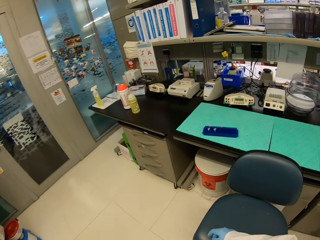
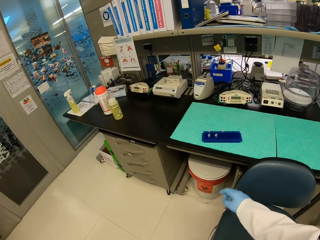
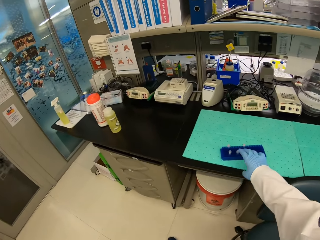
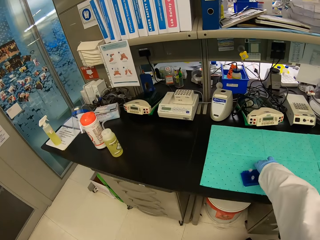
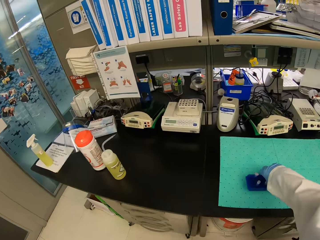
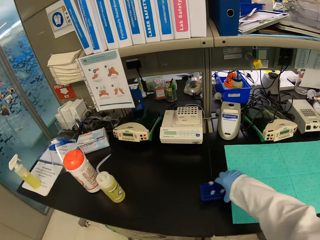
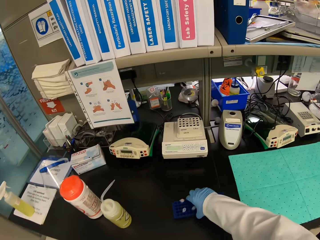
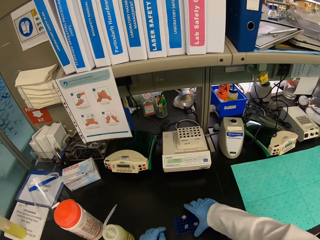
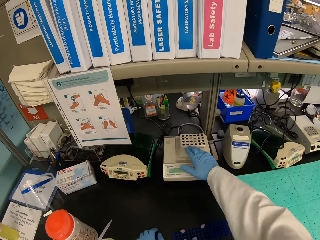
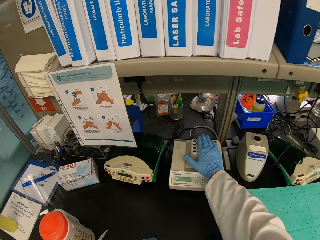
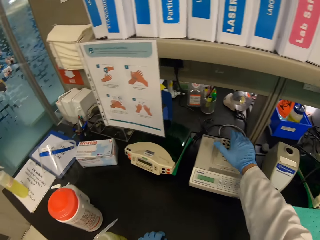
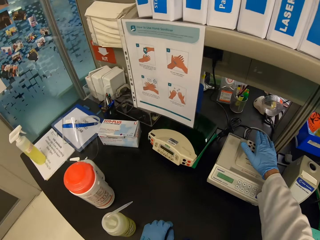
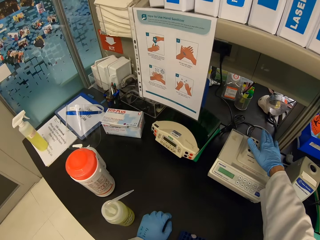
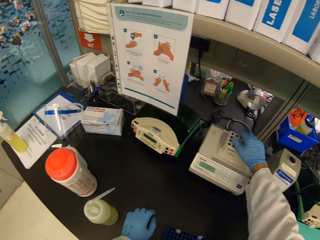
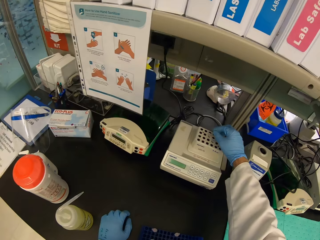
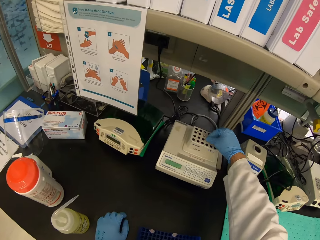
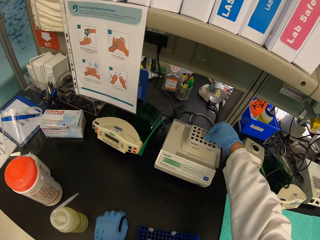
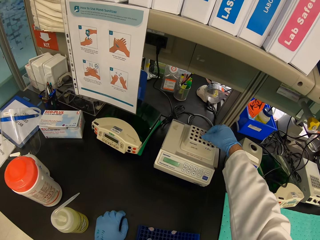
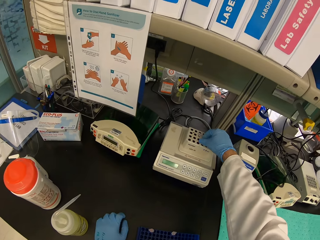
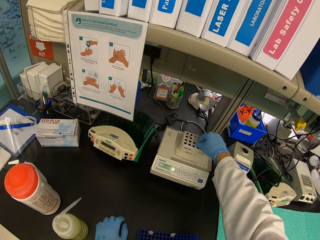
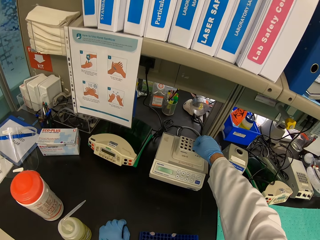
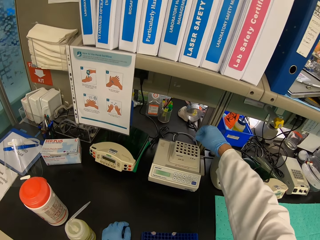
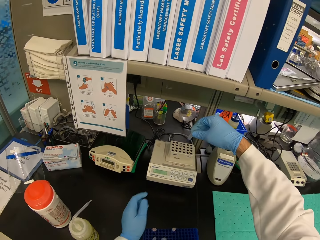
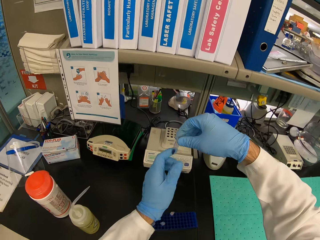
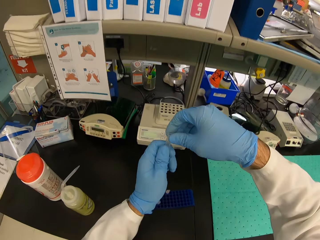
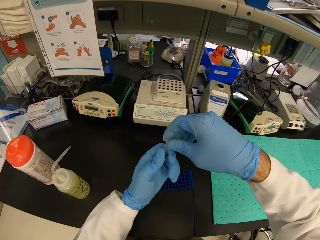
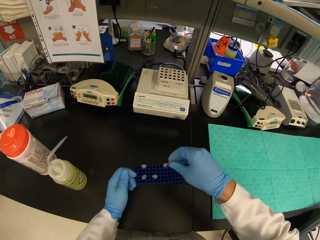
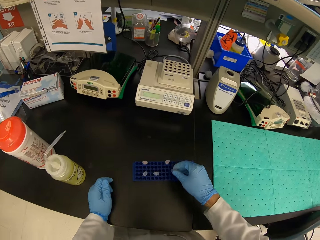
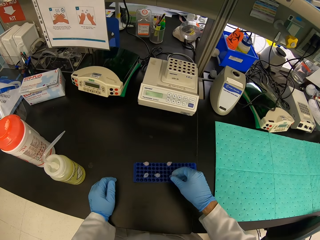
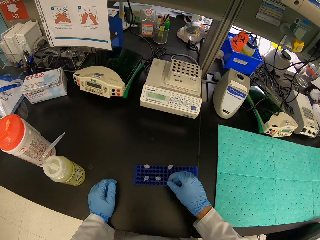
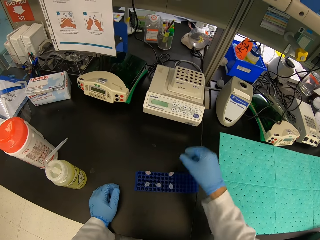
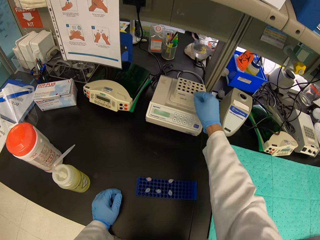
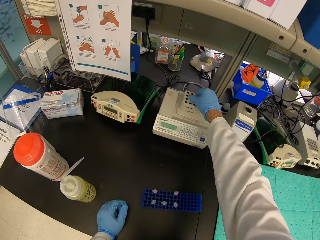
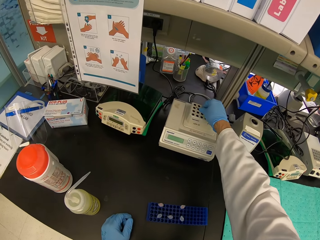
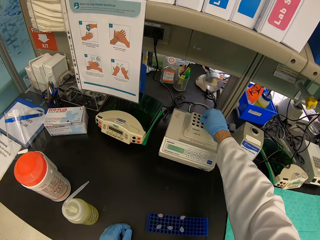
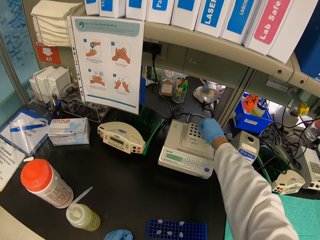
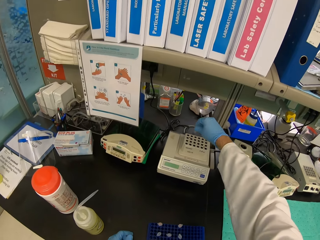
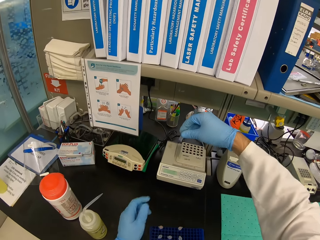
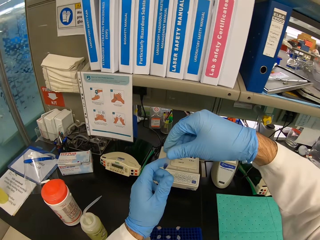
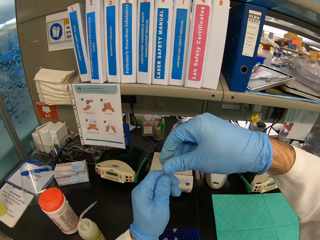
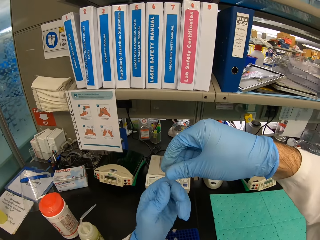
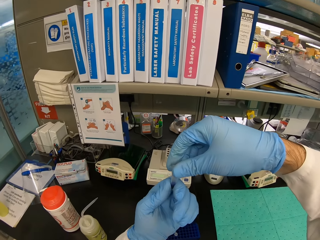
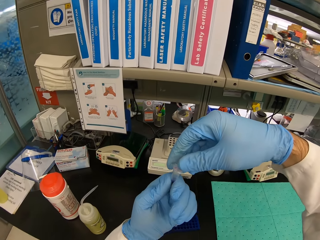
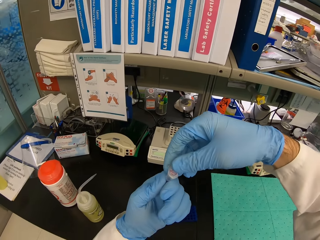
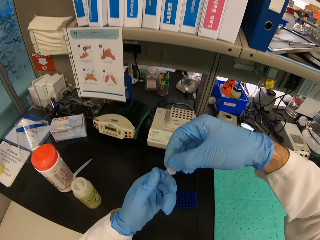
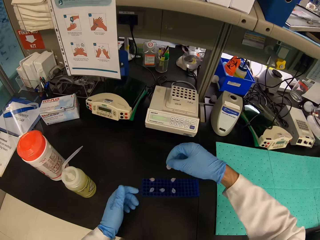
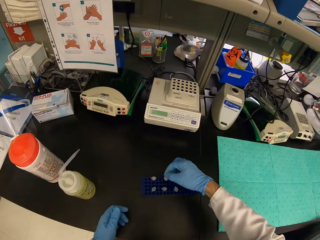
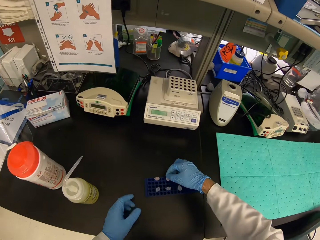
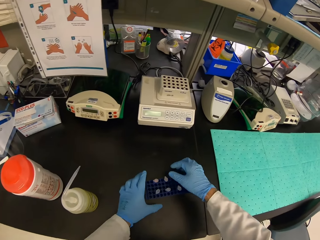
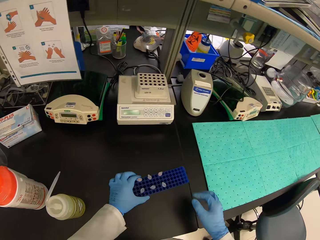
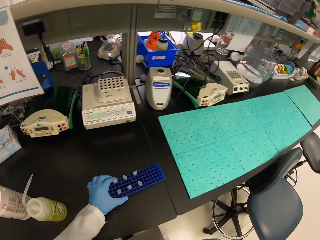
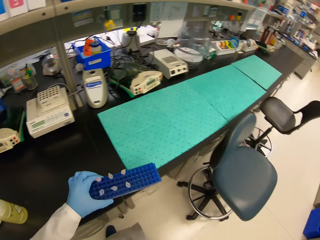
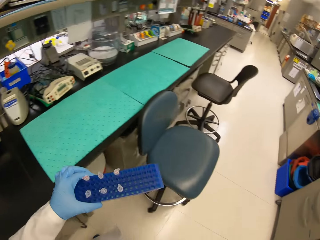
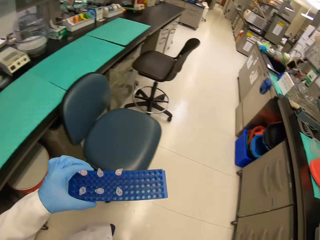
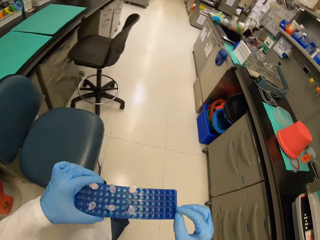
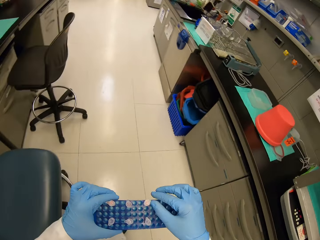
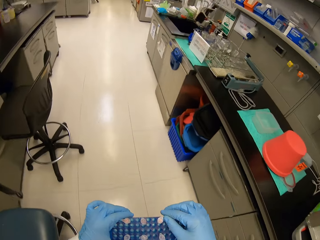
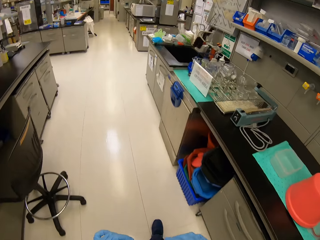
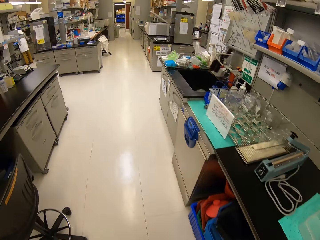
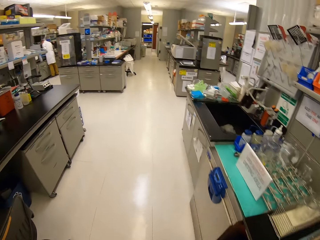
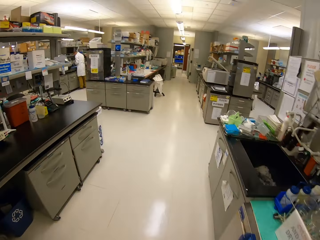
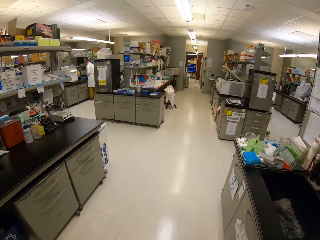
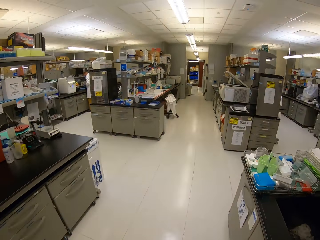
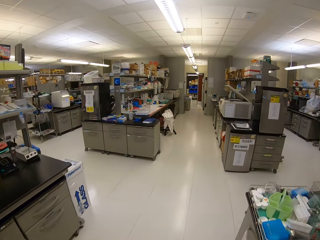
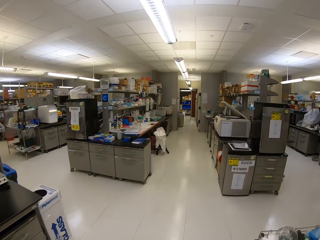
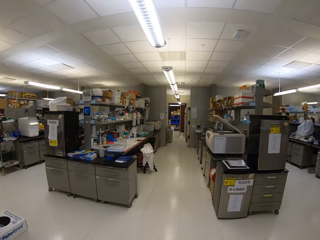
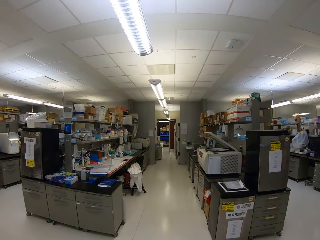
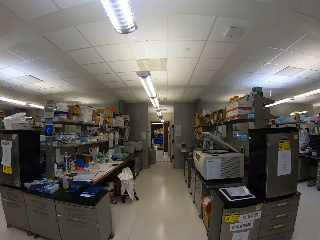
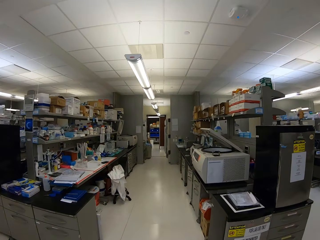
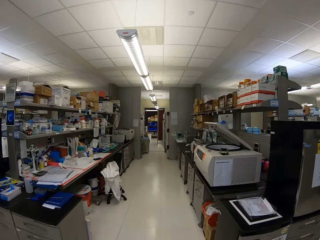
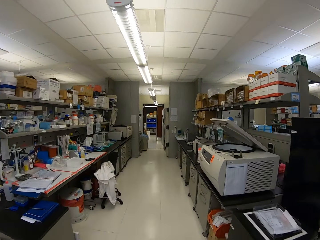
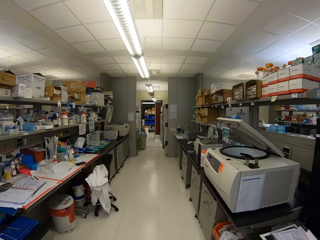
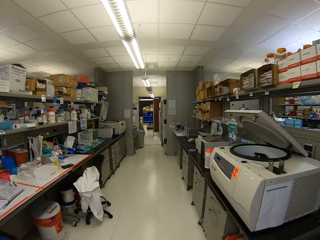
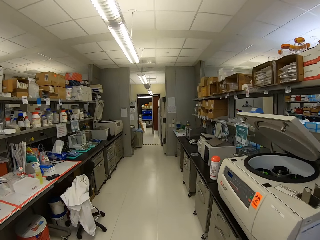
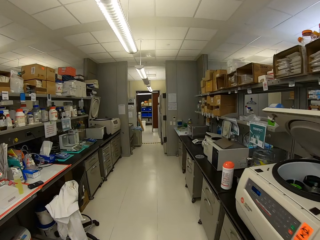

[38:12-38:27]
The camera wearer picks the blue test tube rack from the table. They move the test tube rack on the table, put the blue test tube rack on the table, and grab the cobas influenza machine or thermomixer. They press in the eppendorf tube or test tube. They pick an eppendorf tube from the thermomixer and place the eppendorf tube in the blue test tube rack. They pick an eppendorf tube from the thermomixer. They look at the eppendorf tube. They put the test tube in the blue test tube rack. They pick the eppendorf tube. They take the blue test tube rack from the table. They walk around.

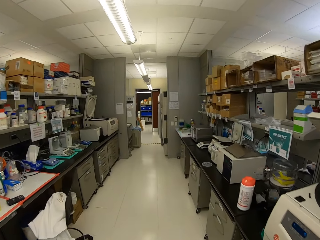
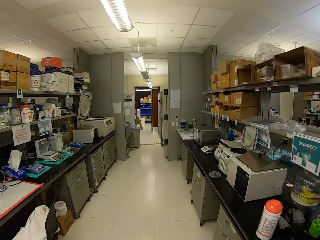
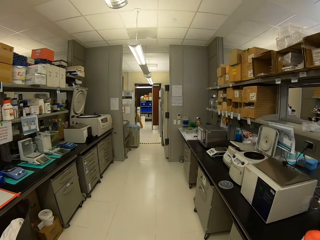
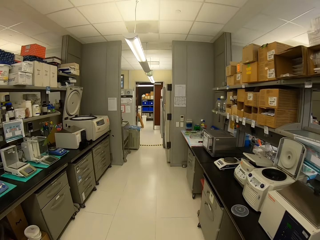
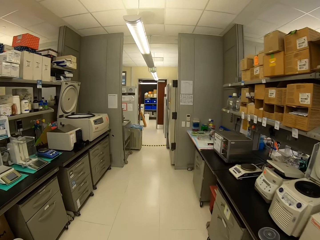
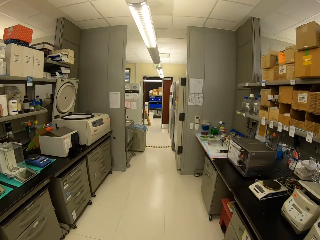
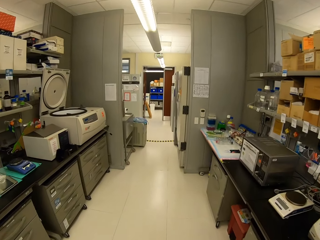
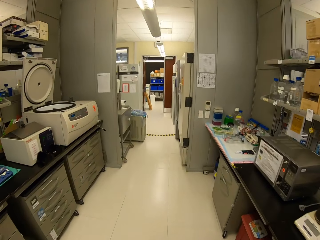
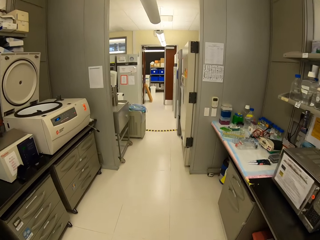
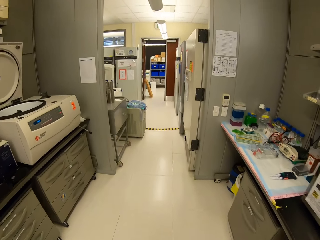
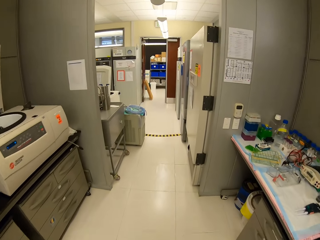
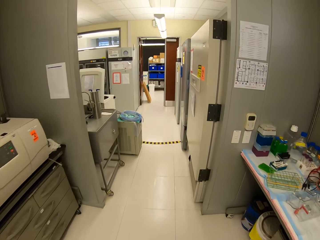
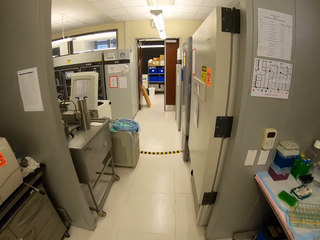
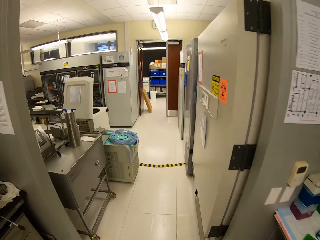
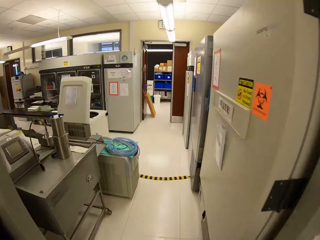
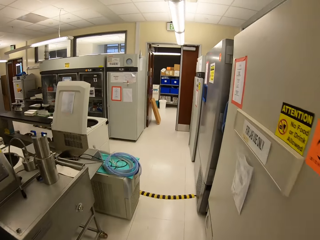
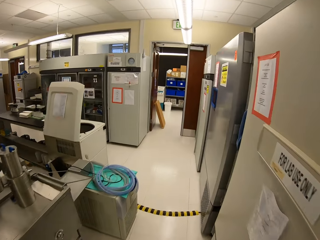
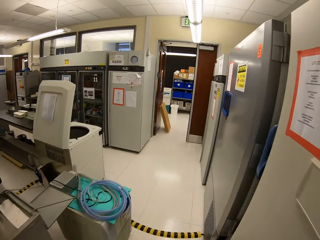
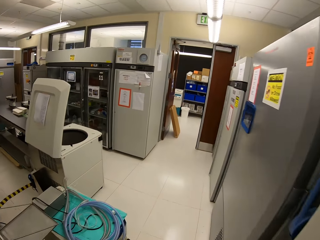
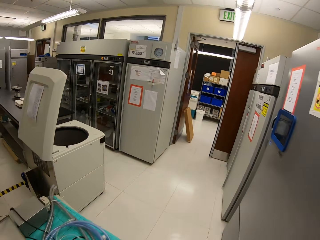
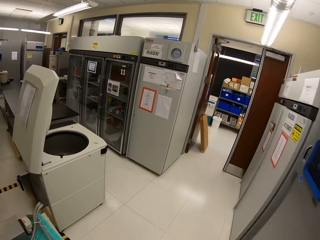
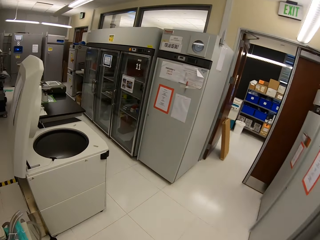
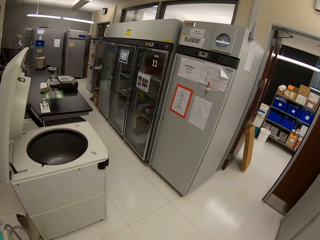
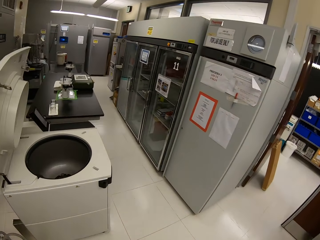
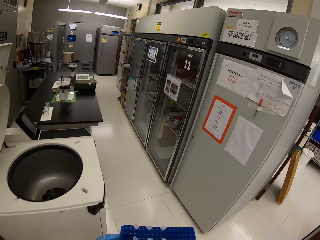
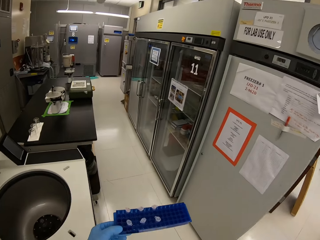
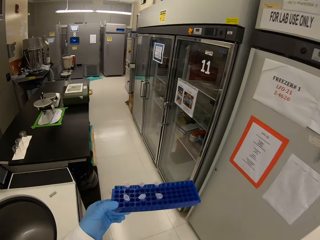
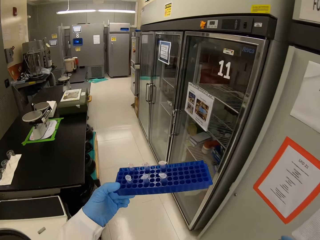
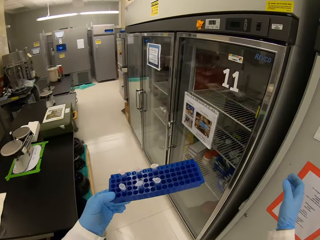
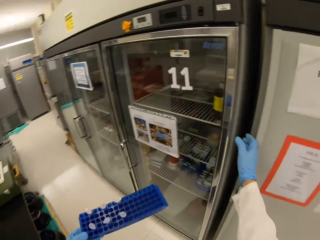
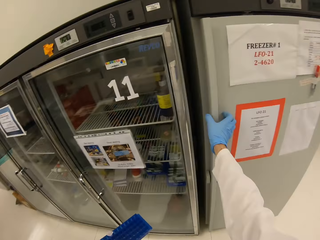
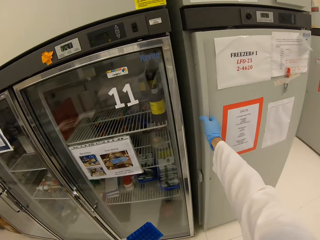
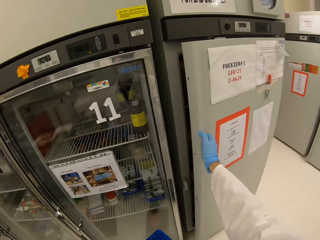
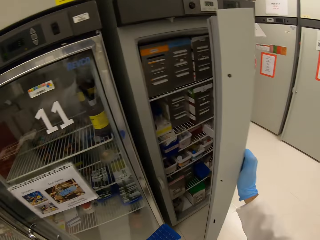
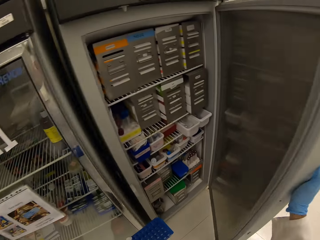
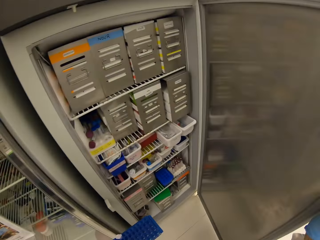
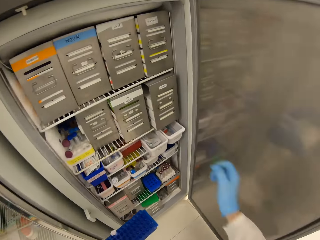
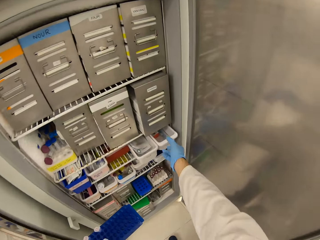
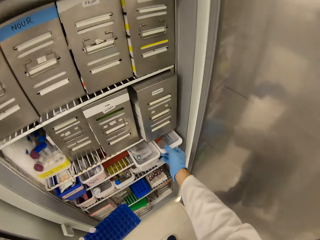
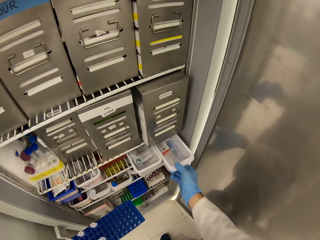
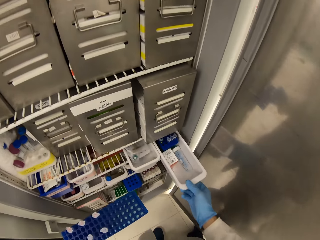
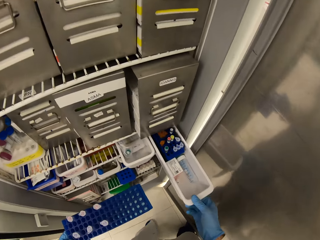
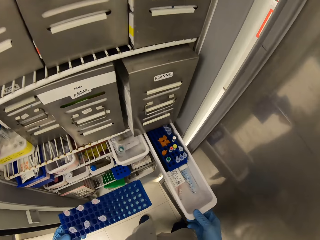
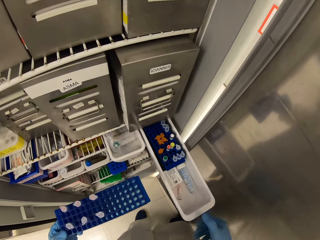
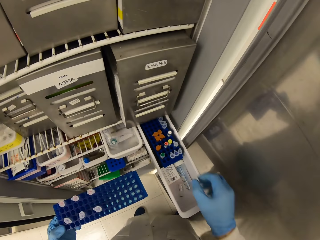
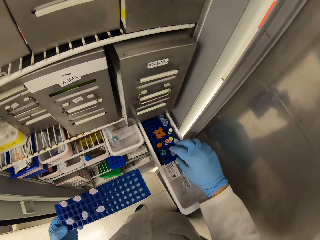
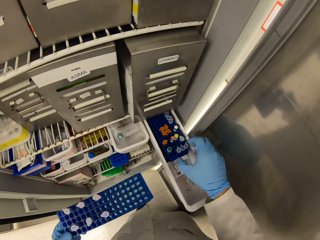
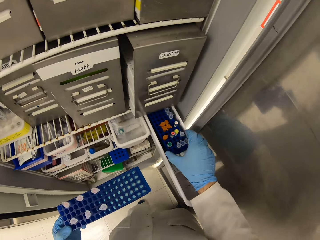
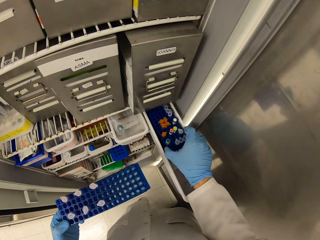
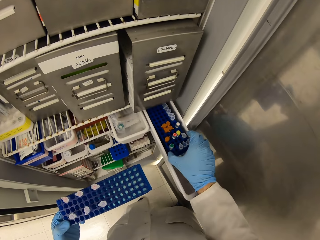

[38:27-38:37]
The camera wearer opens the laboratory freezer. They pull out a white fridge tray from a shelf.
